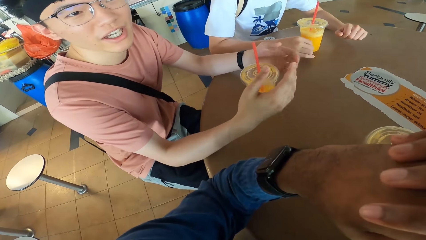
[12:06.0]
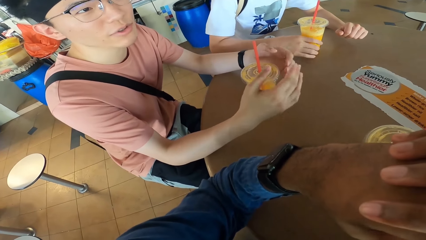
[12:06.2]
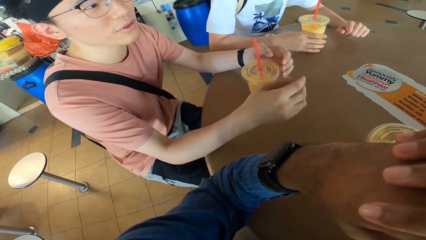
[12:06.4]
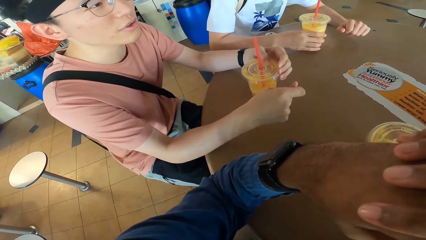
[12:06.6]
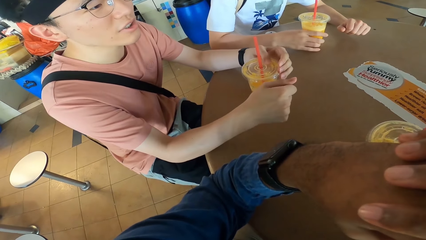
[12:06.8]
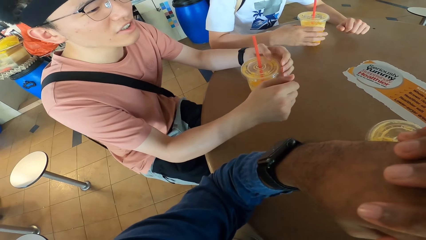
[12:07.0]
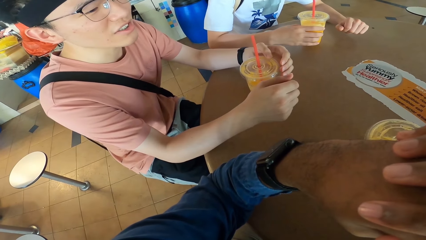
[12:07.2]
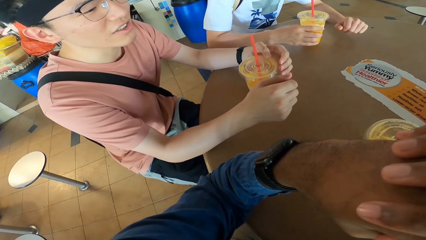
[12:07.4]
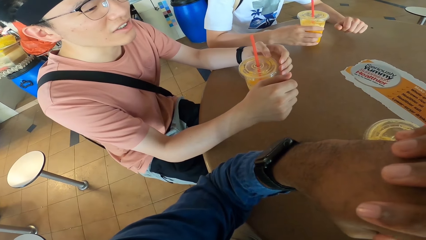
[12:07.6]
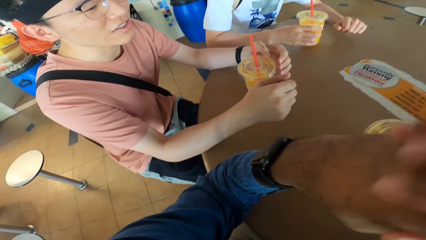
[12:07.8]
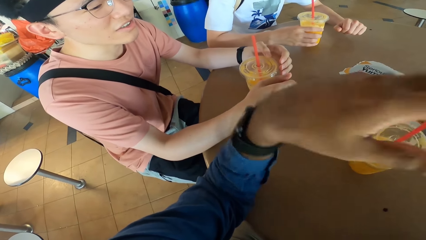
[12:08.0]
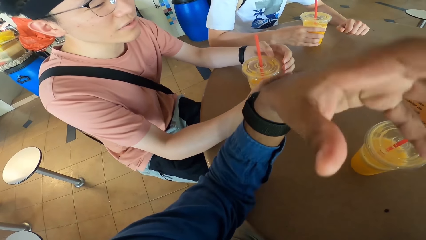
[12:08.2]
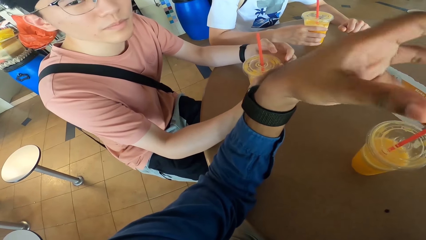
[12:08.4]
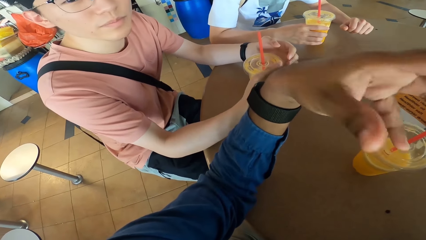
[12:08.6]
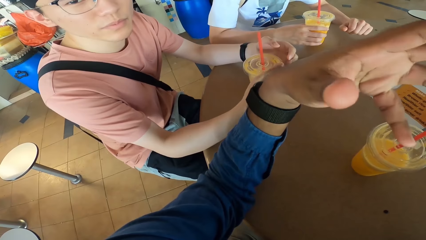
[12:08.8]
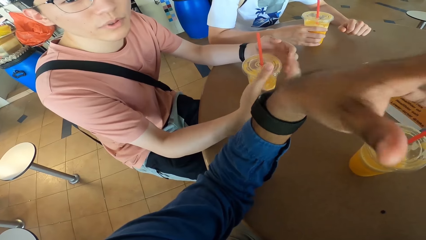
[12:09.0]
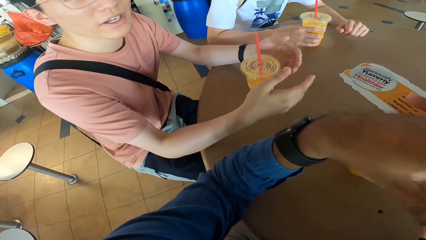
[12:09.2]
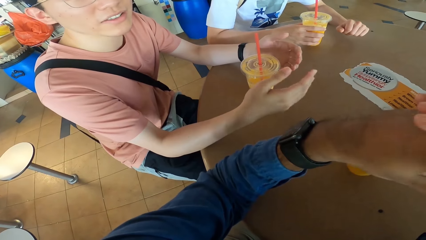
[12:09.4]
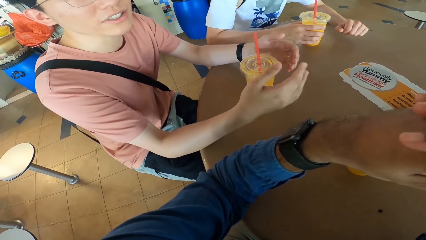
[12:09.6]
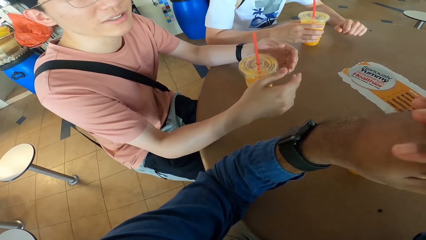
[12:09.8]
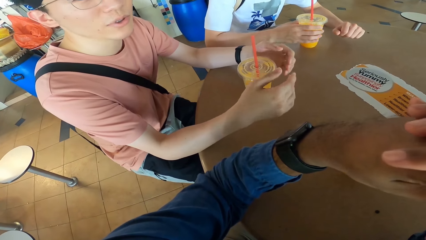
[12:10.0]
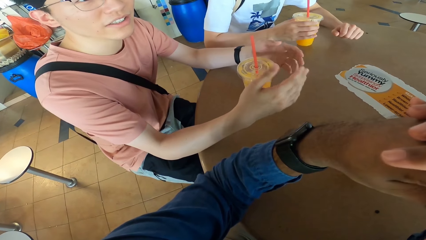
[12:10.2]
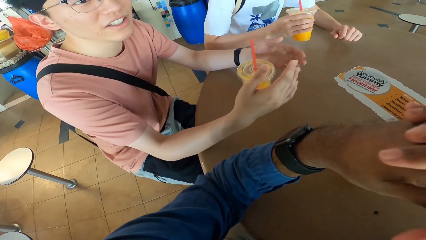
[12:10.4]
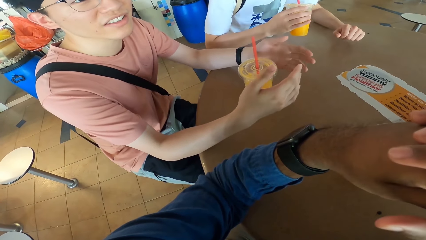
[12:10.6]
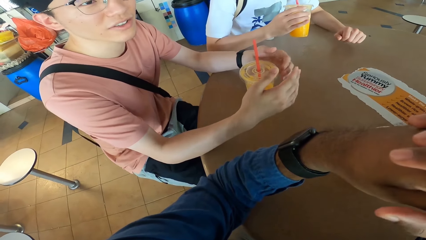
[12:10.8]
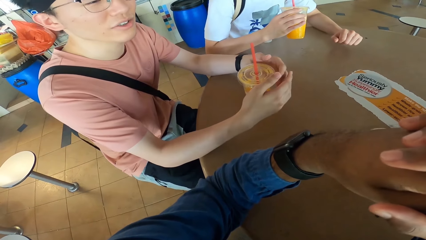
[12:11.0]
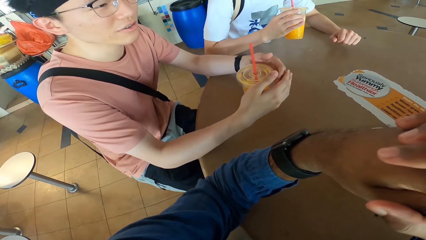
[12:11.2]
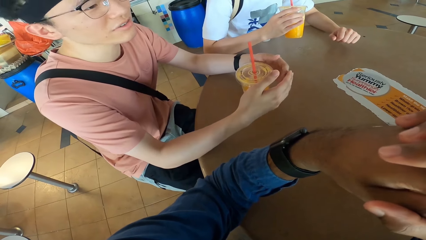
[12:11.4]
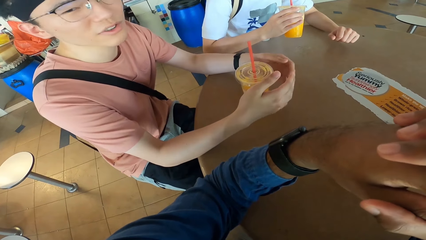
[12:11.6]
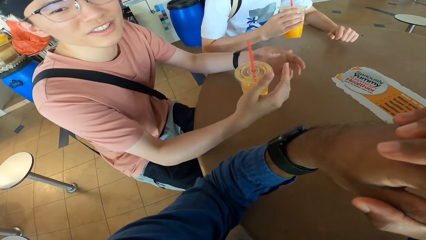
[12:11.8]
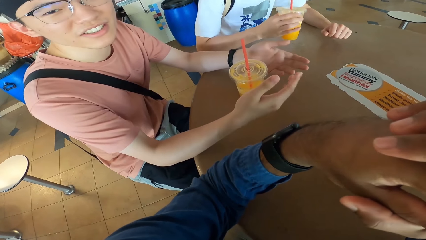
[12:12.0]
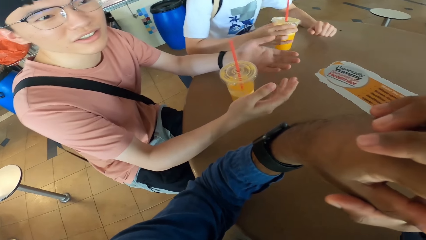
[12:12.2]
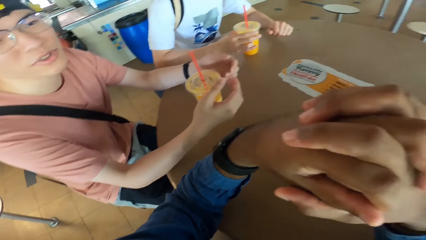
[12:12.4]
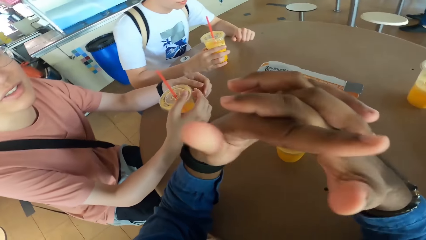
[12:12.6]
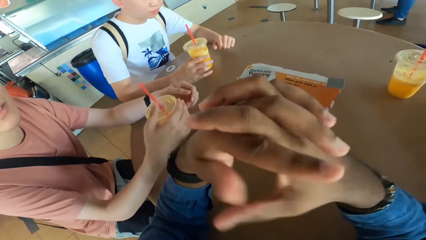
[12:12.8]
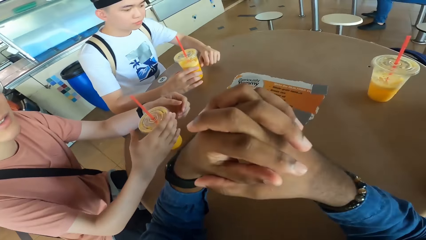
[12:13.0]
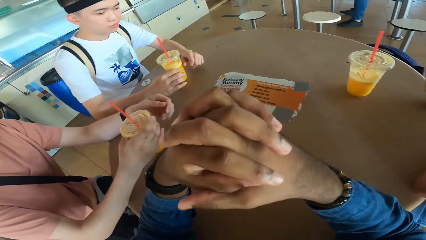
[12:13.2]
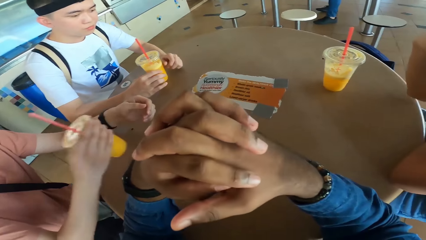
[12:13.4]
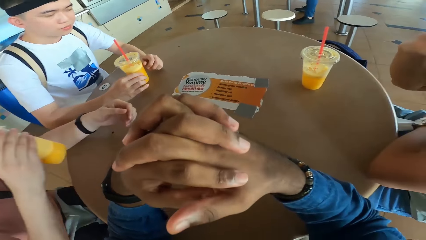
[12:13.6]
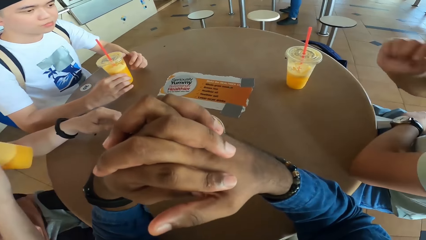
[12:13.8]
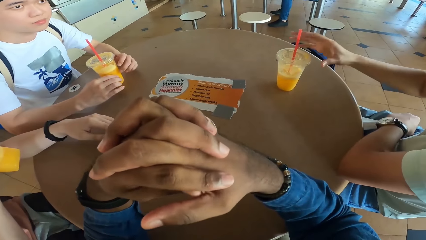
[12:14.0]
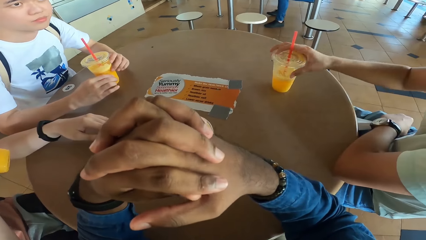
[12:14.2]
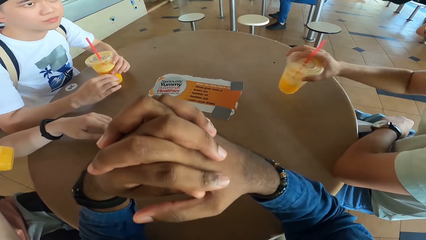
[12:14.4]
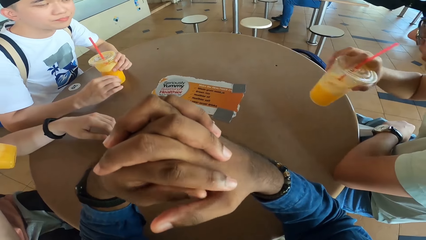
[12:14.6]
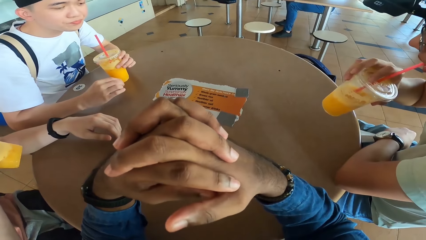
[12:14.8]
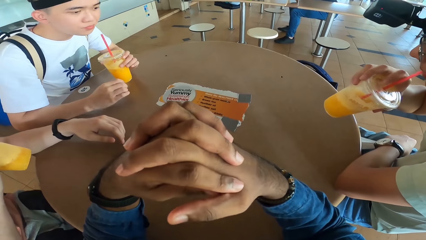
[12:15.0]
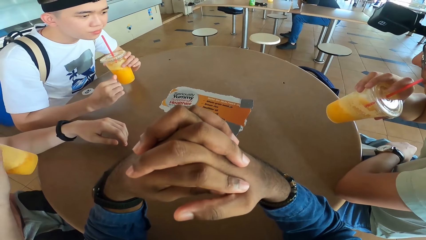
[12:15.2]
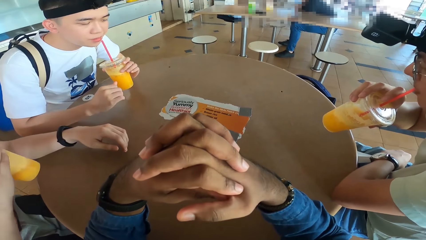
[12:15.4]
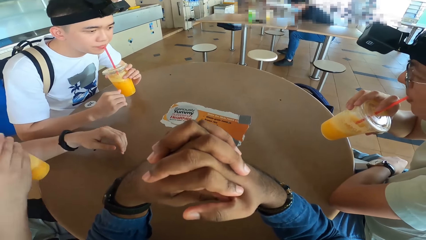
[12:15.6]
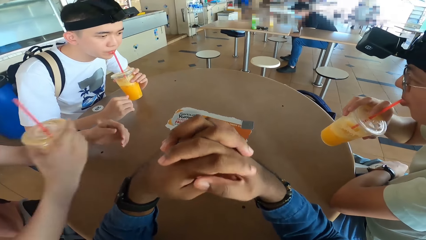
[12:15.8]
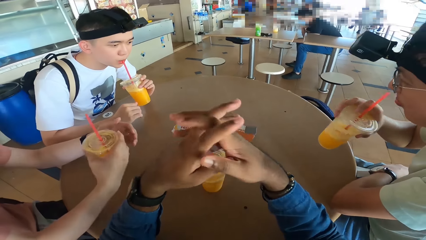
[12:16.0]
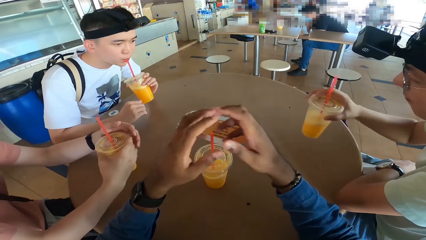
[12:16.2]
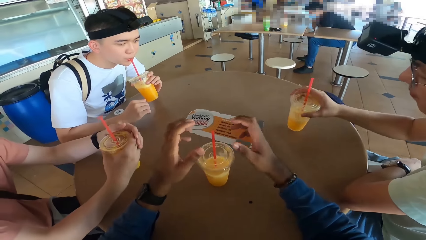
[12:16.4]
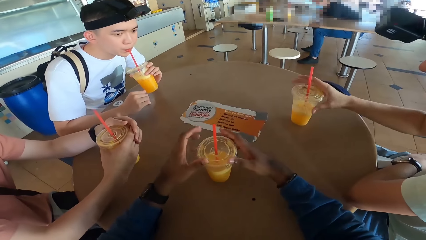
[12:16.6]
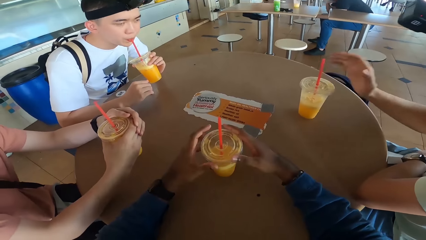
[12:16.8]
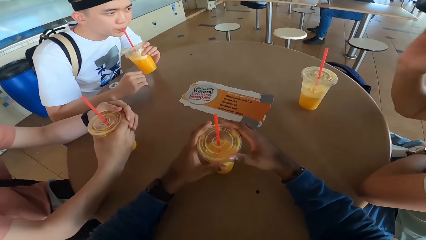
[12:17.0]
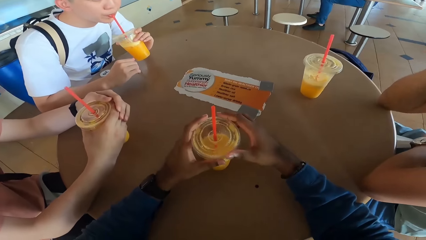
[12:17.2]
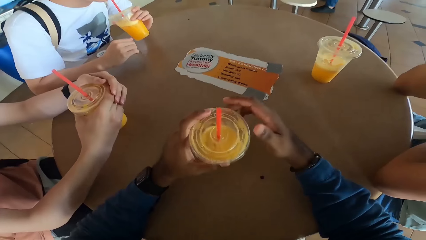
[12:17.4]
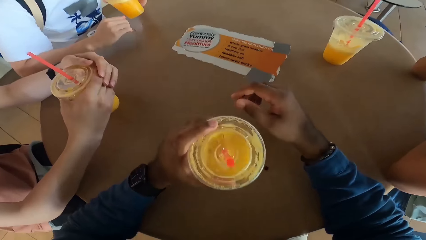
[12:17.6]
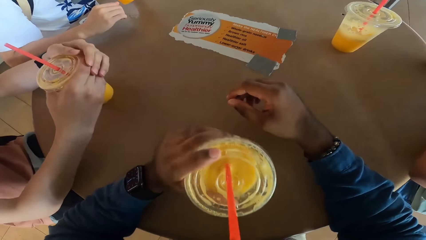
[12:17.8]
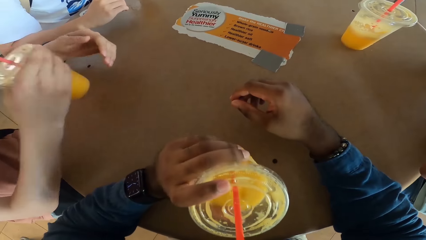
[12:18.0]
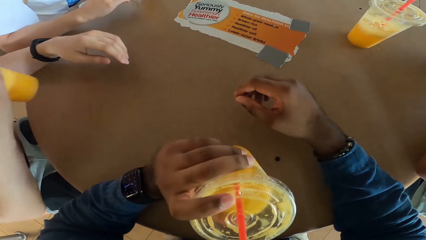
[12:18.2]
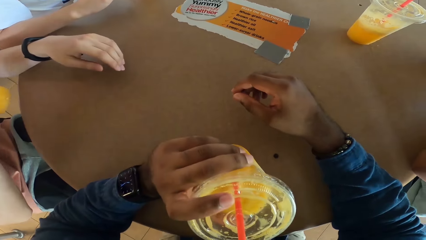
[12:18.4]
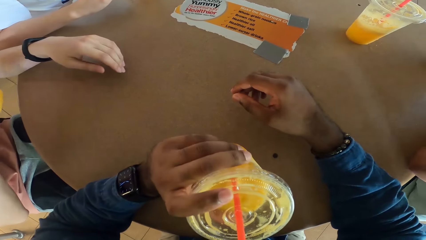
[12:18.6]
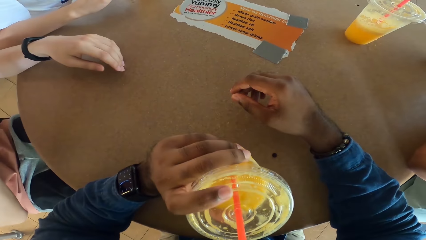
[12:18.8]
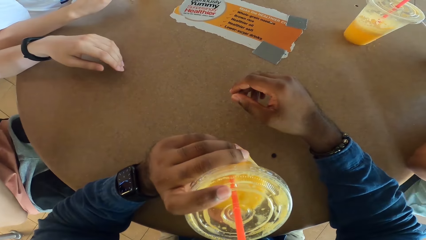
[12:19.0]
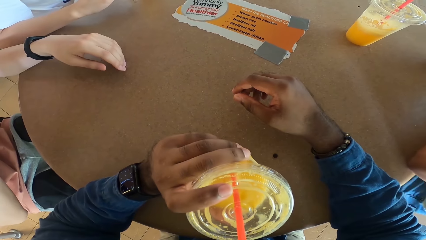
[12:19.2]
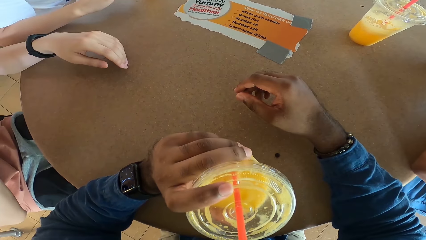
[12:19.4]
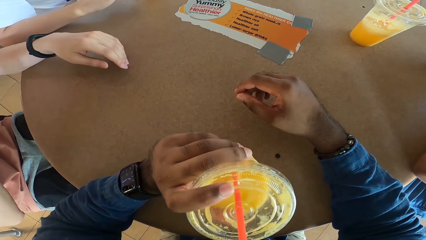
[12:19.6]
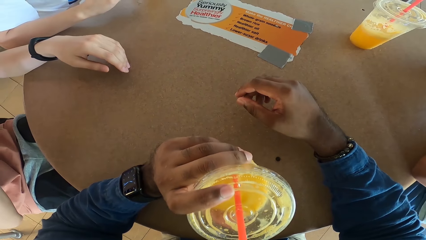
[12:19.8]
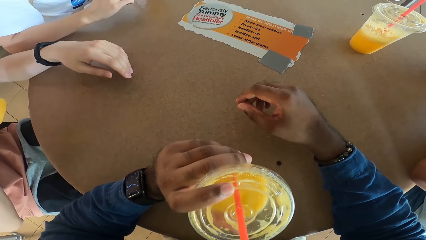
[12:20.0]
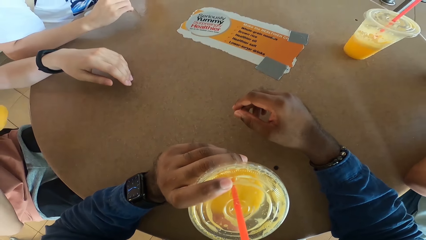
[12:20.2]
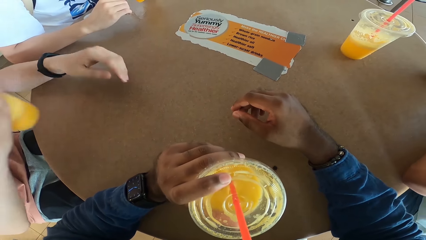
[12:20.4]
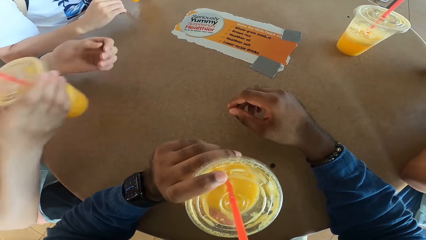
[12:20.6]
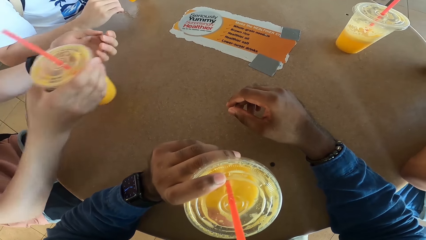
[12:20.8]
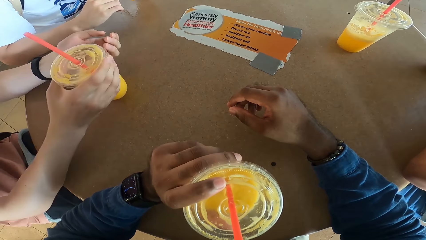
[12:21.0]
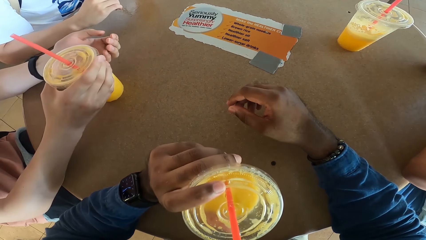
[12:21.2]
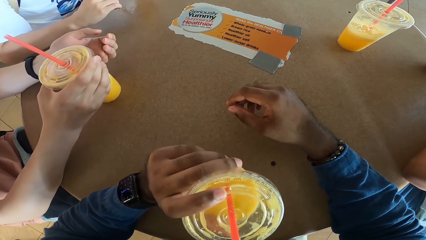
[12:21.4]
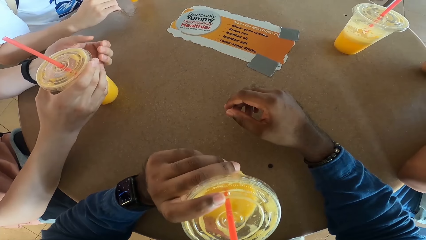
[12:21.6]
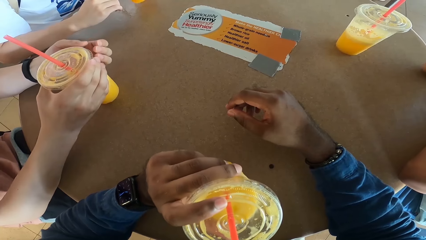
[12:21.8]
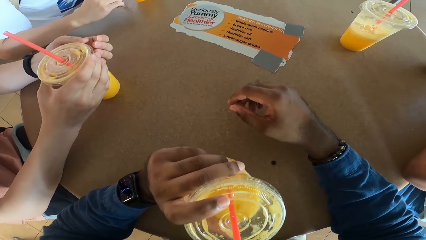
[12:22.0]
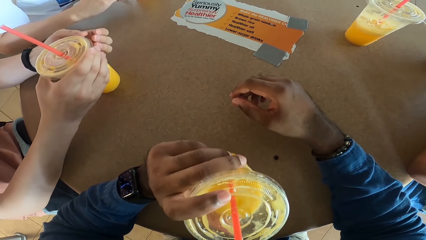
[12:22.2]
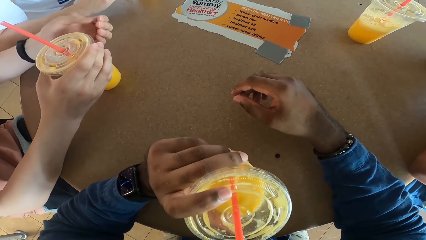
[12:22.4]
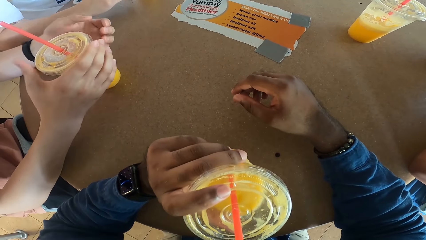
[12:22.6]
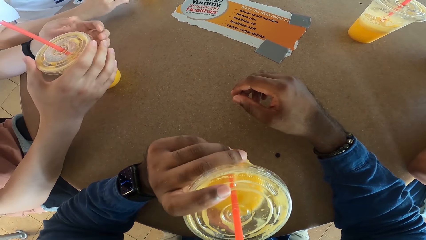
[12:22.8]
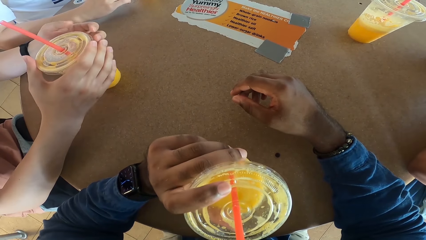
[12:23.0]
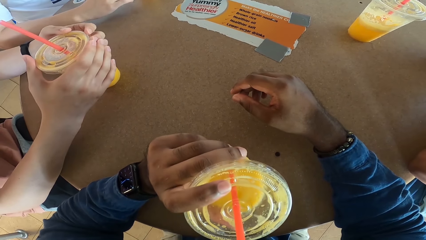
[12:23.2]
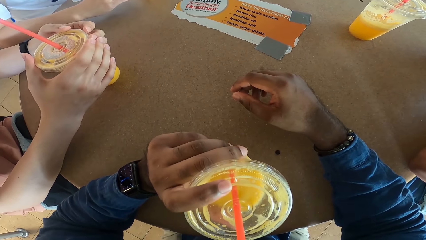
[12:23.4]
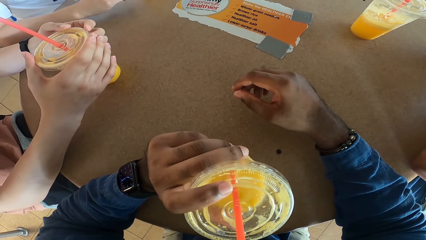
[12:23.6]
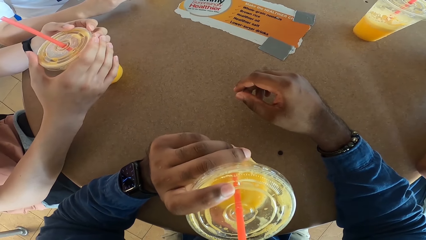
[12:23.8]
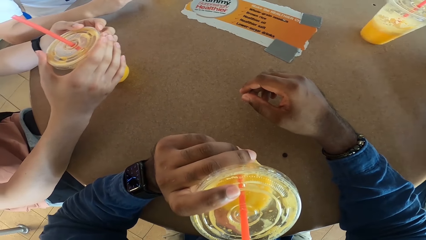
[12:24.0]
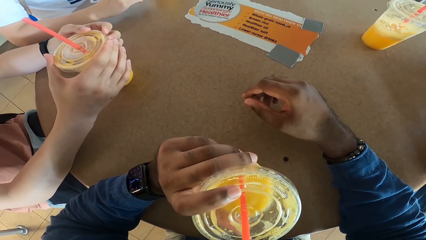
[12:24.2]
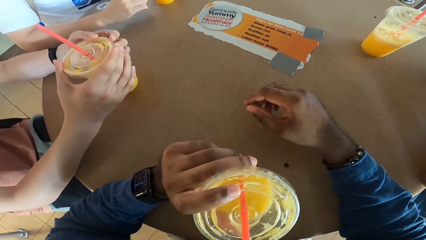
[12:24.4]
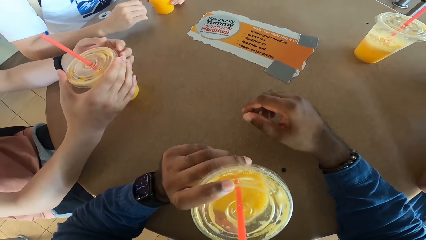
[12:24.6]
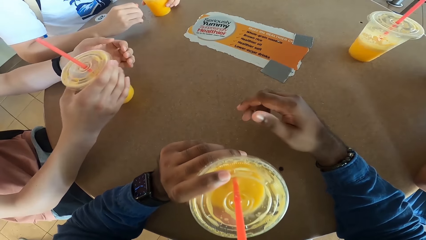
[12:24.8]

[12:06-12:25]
A man answers another man. A third man takes a drink. The third man puts the drink at the table. The first man takes a drink. A fourth man takes a drink. The third man takes the drink. The fourth man puts the drink at the table. The camera wearer picks up a drink. Another man puts the drink at the table. The first man takes a drink.
